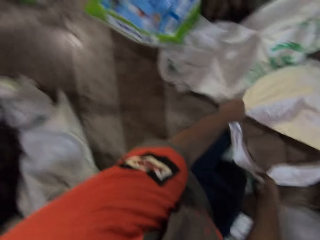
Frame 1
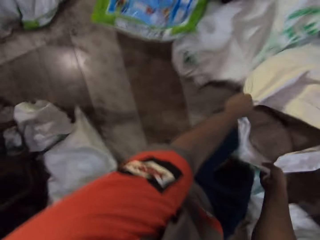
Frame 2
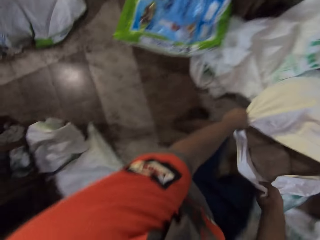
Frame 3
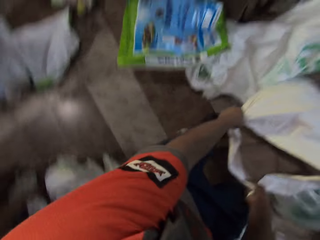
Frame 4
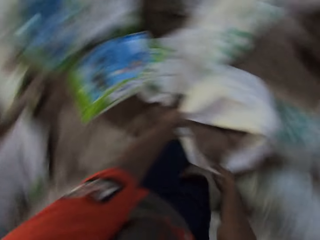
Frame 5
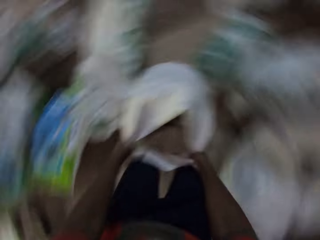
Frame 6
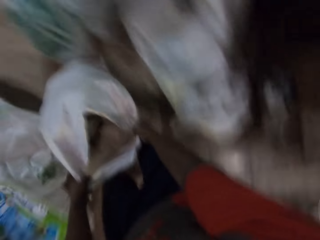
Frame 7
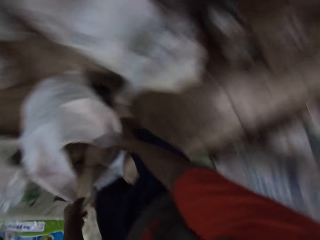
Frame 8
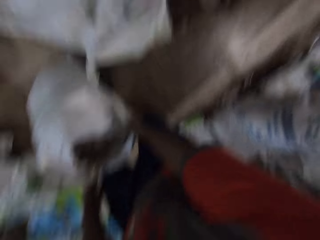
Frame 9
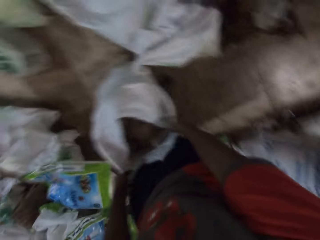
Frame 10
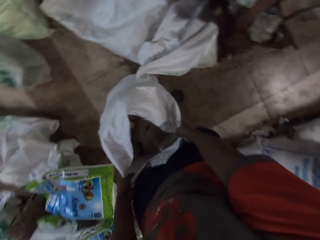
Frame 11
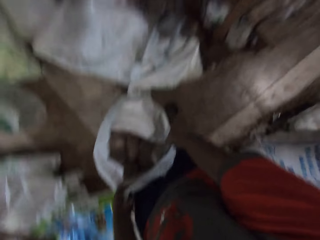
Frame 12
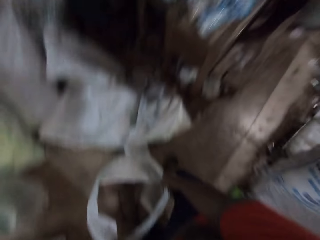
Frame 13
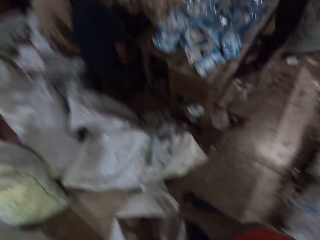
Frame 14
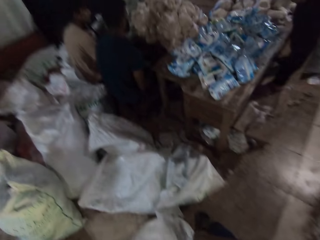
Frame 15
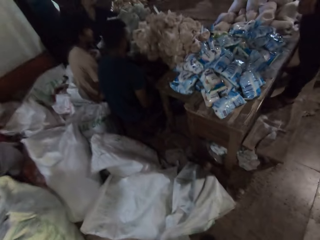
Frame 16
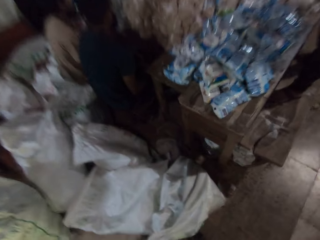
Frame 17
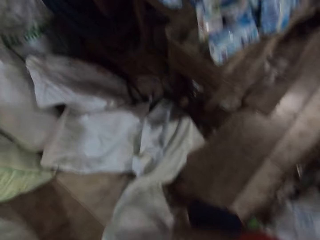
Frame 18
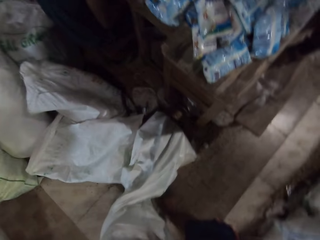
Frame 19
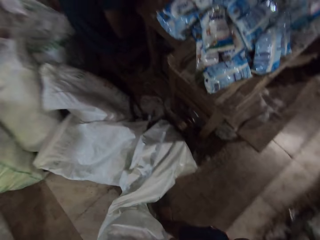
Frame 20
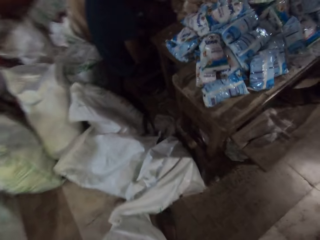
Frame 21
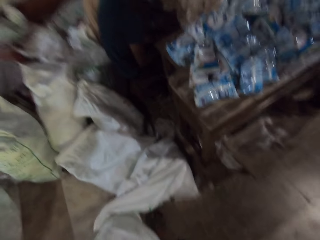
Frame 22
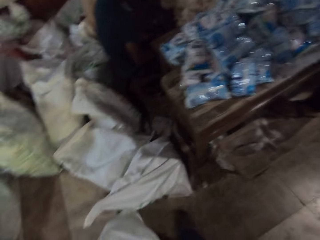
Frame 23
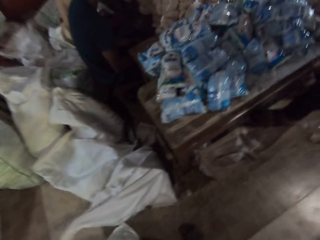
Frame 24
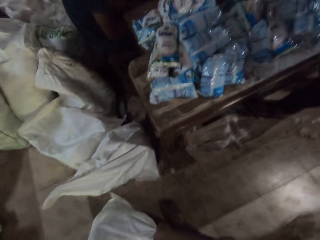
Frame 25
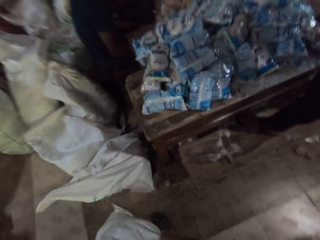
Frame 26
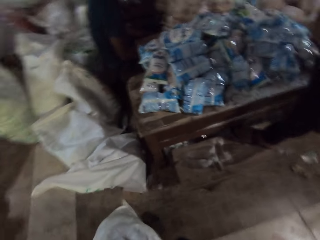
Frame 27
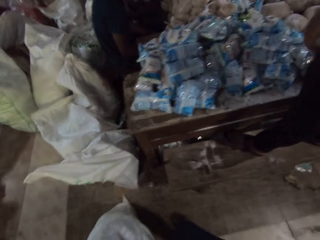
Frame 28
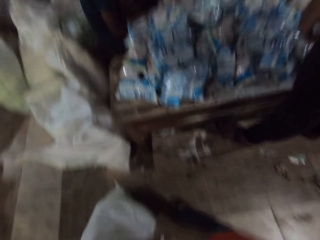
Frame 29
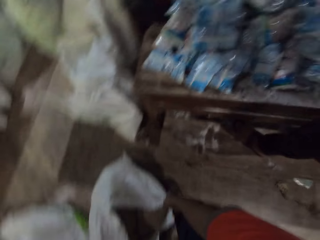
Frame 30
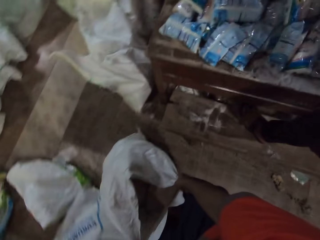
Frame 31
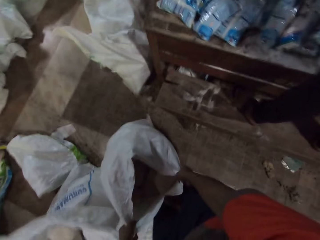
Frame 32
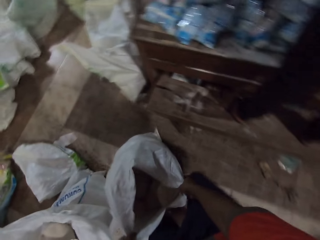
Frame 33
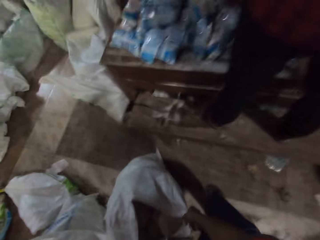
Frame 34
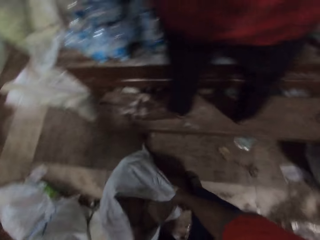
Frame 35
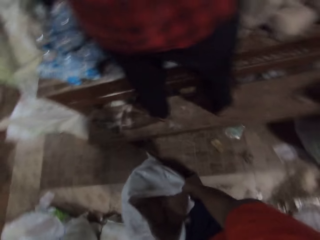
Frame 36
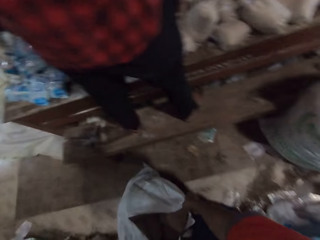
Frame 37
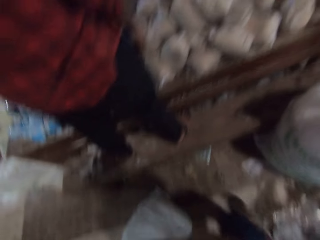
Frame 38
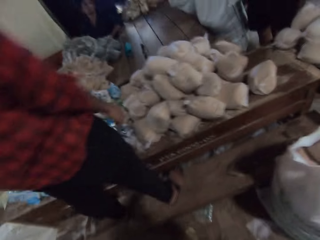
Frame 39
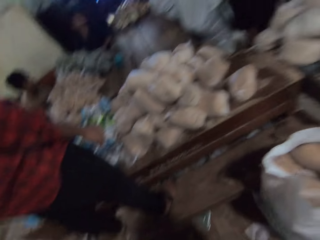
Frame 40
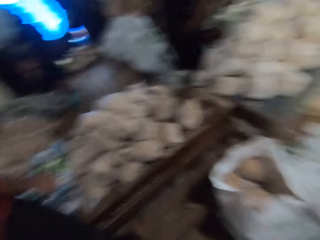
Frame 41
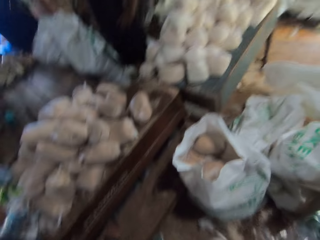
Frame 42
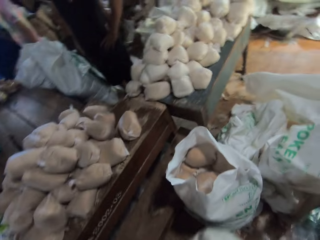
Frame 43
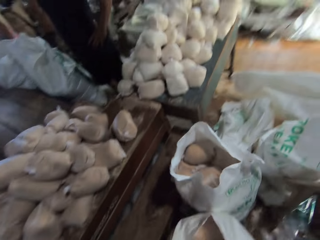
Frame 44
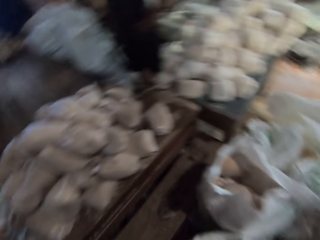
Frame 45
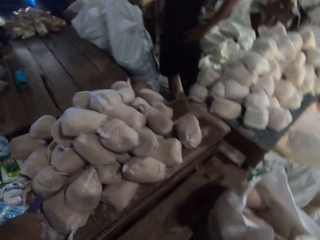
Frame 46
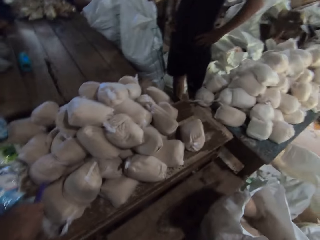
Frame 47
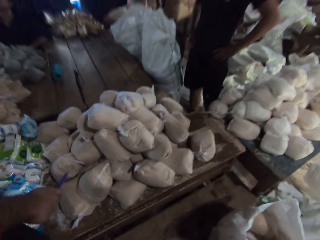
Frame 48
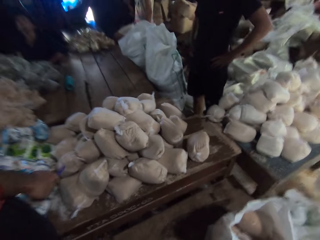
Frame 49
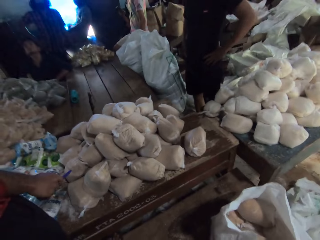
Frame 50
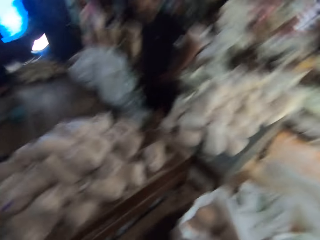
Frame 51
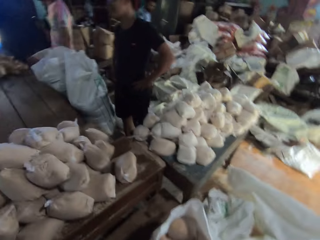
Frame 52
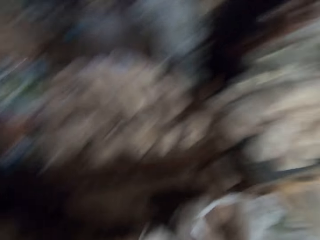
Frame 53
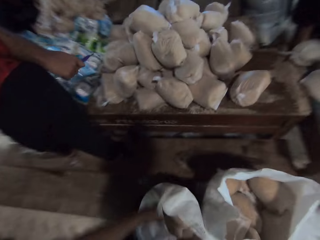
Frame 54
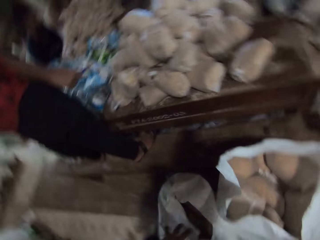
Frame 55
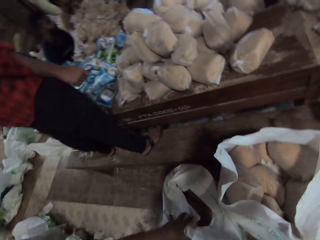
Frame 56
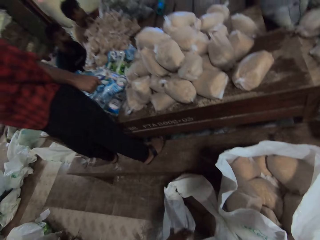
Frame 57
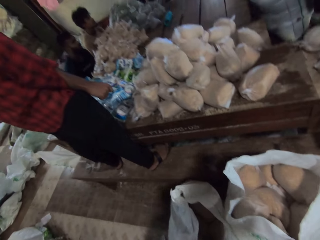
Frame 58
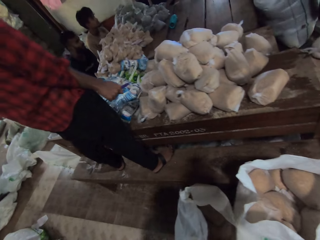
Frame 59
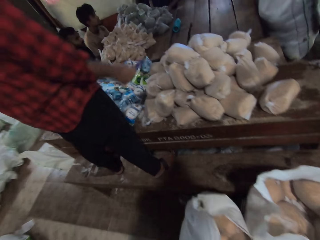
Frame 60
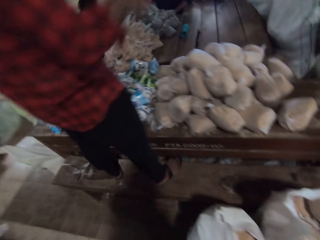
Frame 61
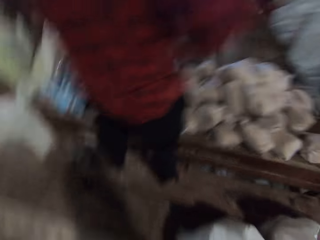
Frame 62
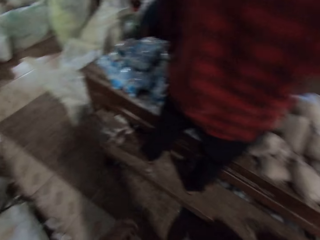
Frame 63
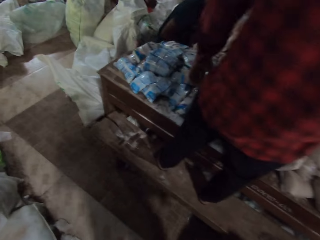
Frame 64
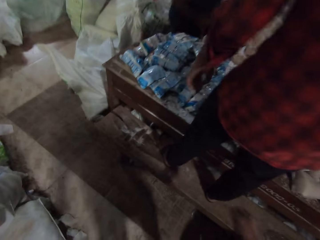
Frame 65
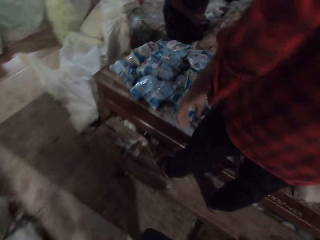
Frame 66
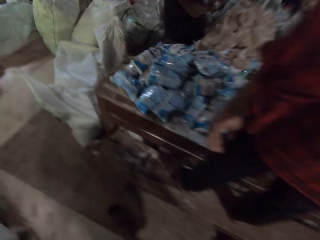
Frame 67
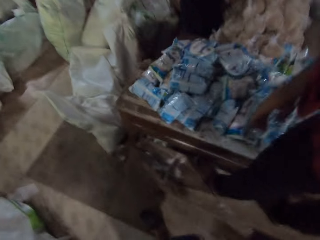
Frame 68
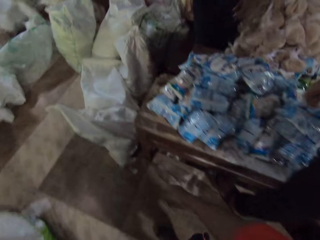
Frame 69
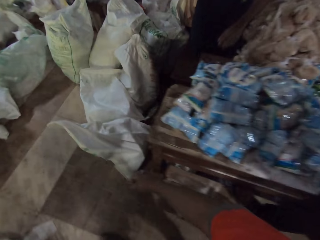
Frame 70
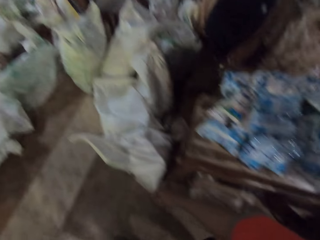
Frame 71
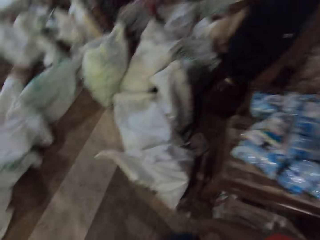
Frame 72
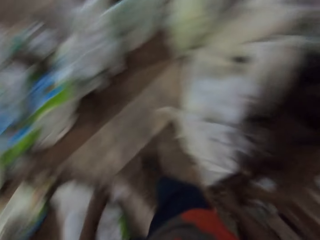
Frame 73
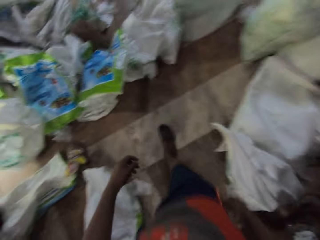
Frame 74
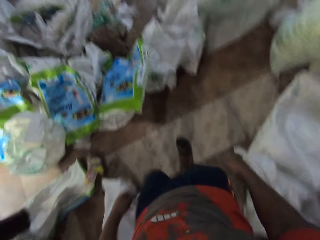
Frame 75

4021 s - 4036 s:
The camera wearer takes a sack of wheat. He places the bag by the table with his hands. He walks around the warehouse.

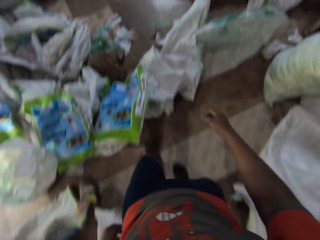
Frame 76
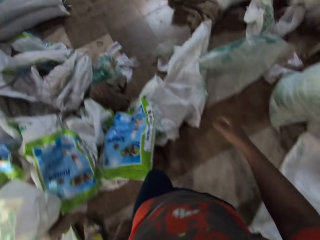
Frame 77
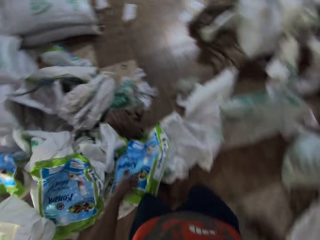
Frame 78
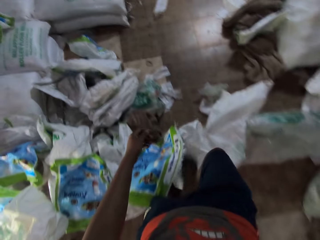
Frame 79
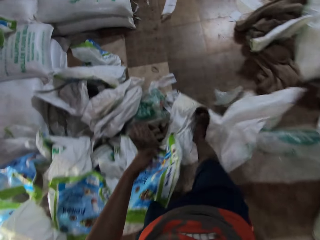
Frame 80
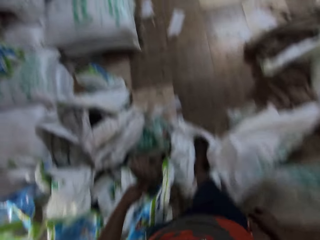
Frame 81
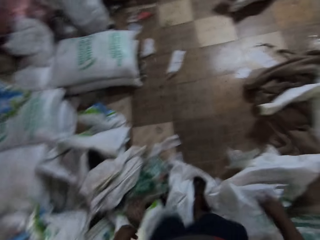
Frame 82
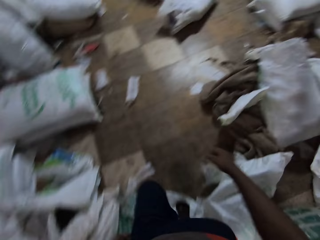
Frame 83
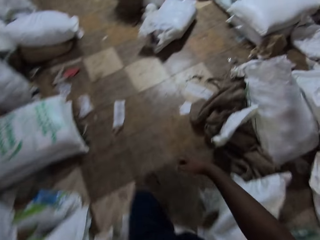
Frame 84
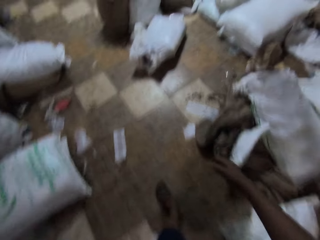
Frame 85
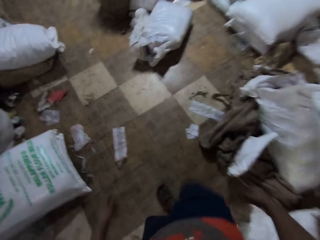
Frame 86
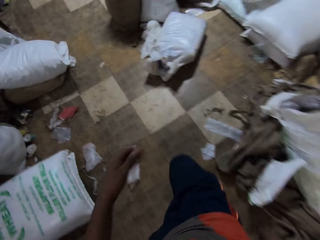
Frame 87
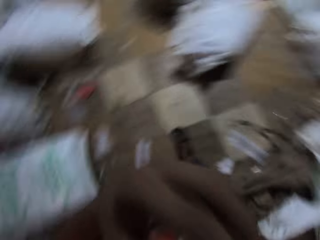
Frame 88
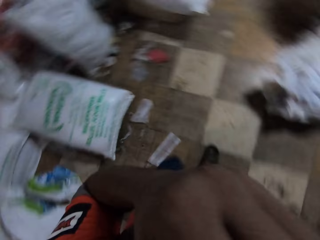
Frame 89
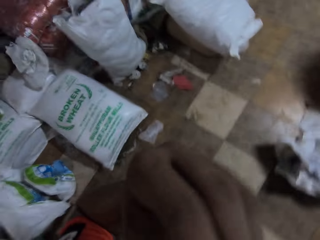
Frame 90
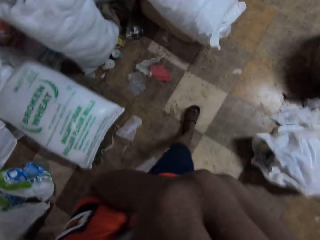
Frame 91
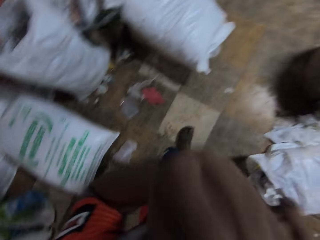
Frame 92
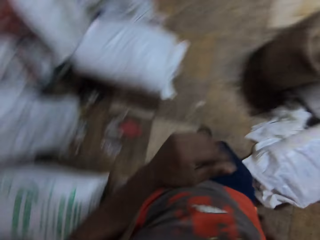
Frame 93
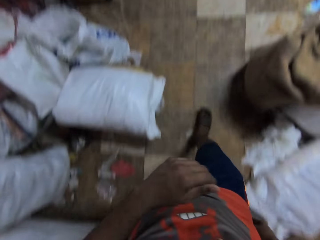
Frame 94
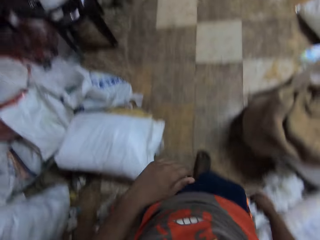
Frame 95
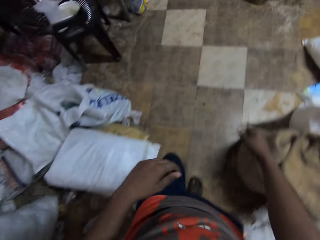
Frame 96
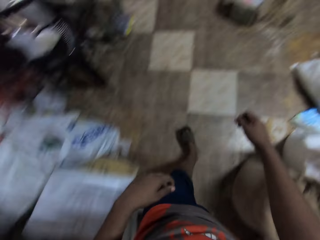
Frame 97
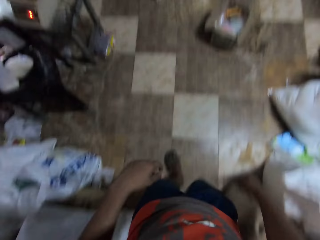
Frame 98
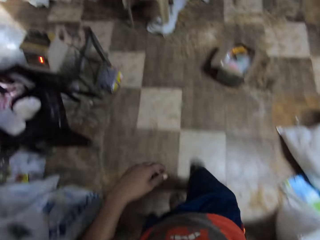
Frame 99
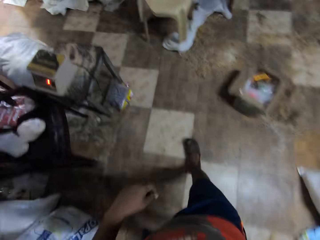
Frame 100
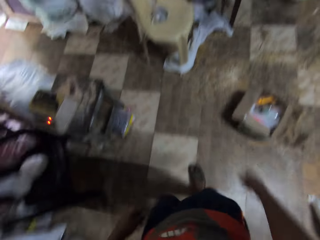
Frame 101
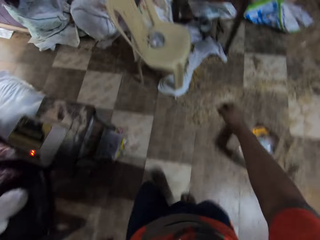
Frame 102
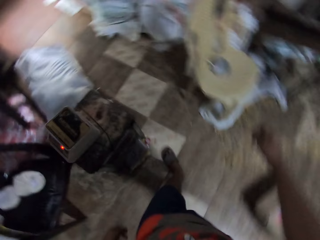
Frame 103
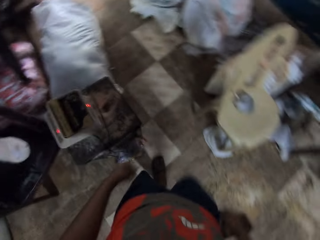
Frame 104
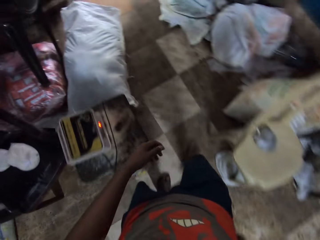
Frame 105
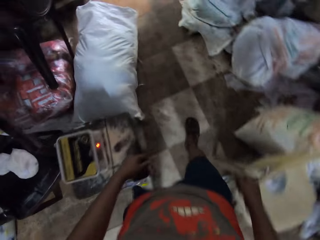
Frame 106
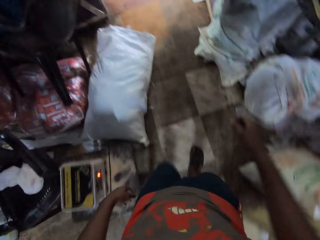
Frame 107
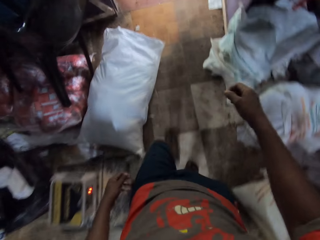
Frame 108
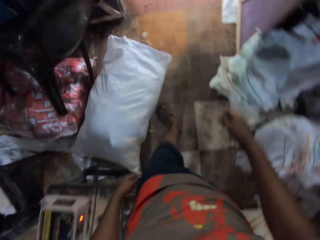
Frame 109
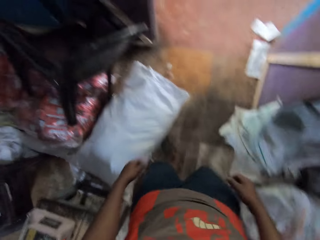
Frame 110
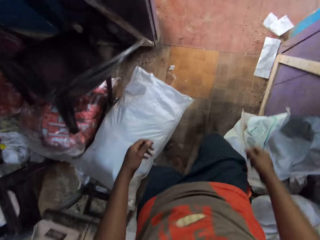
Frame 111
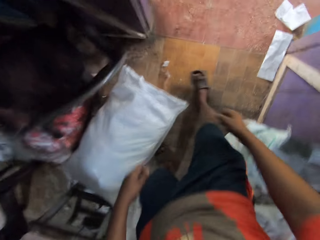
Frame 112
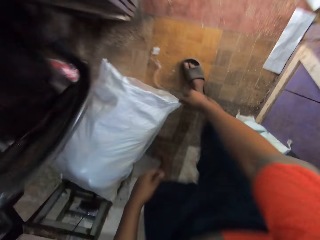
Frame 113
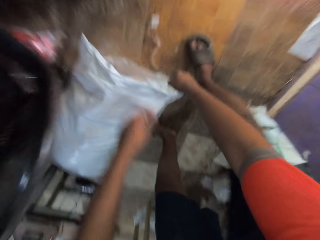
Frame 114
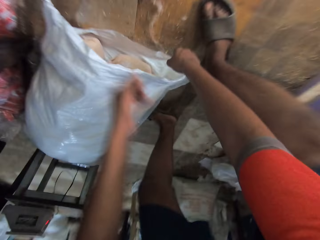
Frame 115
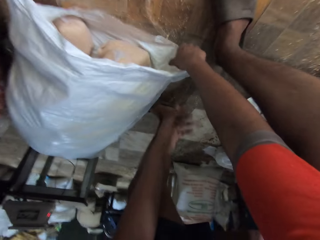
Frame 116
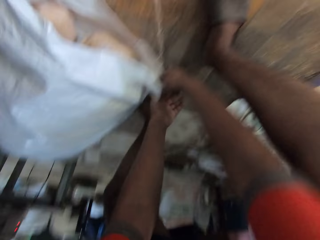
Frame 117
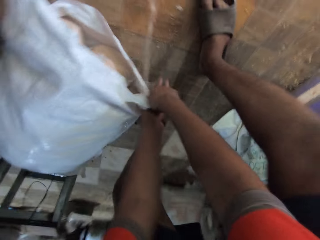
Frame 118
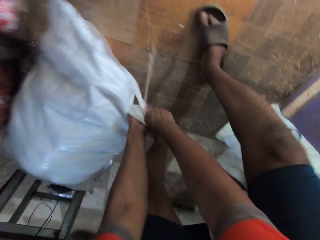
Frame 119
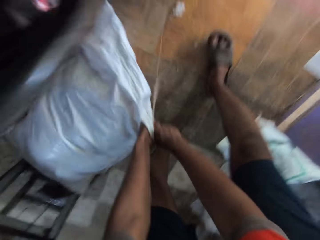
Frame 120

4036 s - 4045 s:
The camera wearer walks around the warehouse. He touches his face with his left hand. He walks around the warehouse again. He picks a bag from the ground with his hands.
